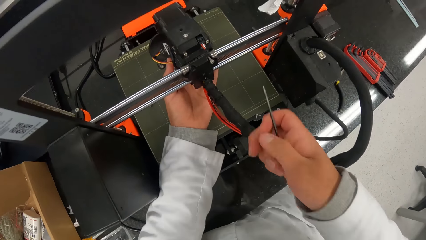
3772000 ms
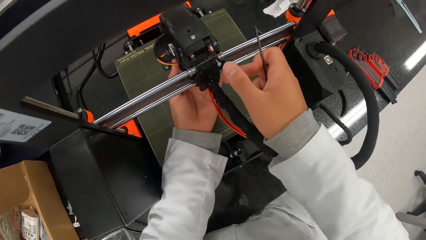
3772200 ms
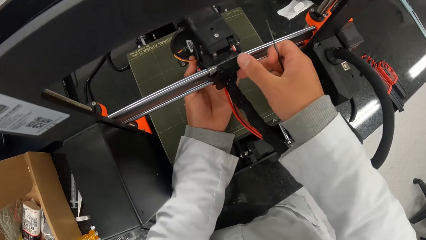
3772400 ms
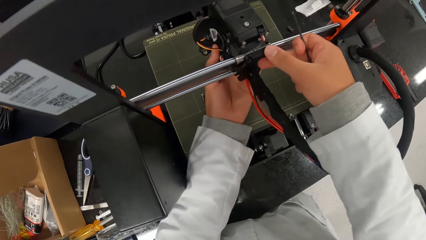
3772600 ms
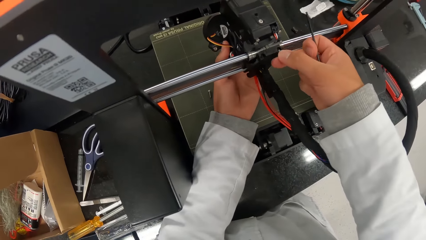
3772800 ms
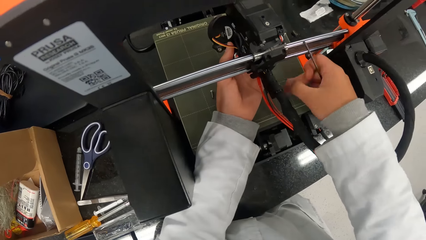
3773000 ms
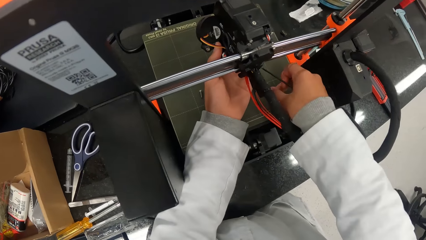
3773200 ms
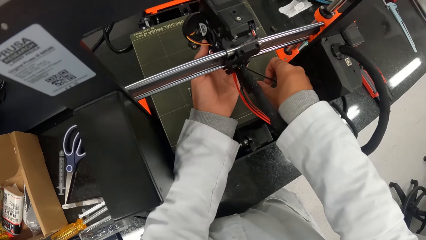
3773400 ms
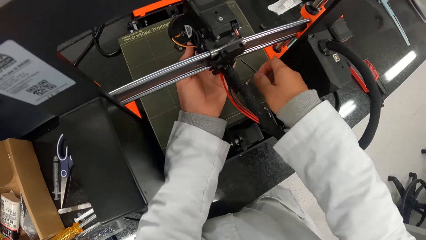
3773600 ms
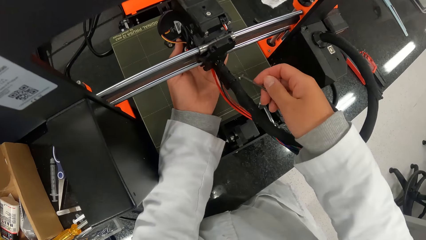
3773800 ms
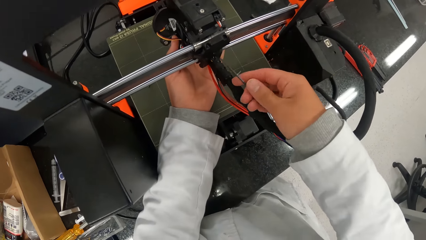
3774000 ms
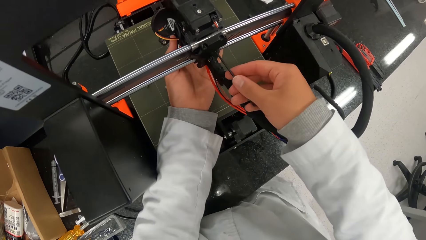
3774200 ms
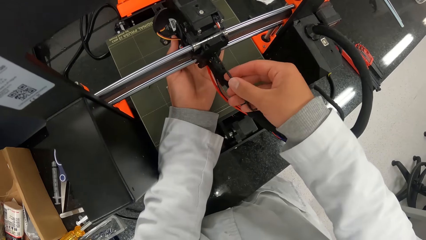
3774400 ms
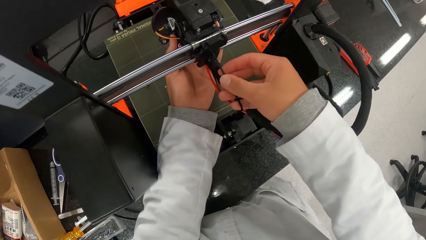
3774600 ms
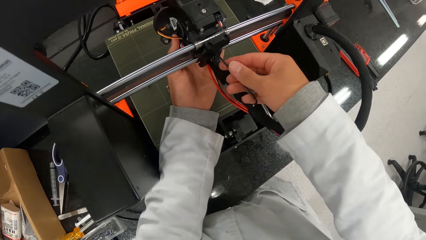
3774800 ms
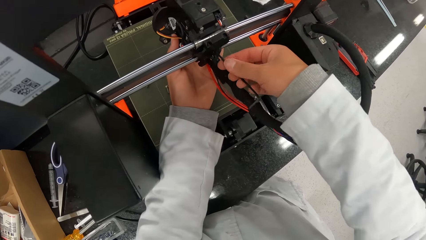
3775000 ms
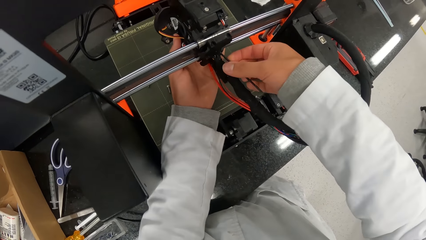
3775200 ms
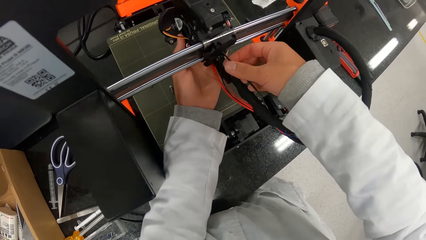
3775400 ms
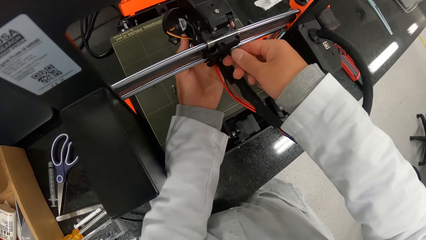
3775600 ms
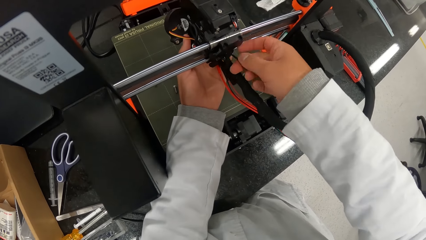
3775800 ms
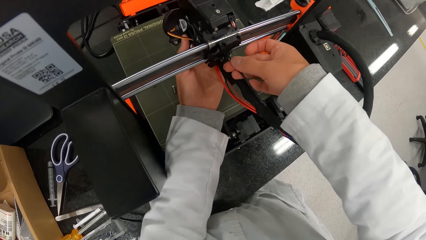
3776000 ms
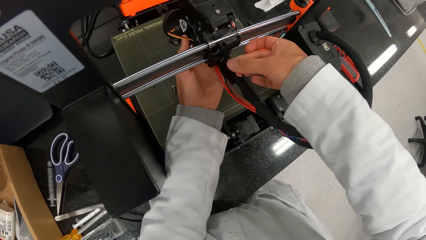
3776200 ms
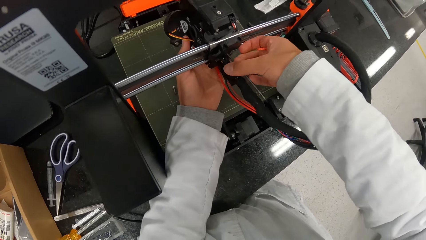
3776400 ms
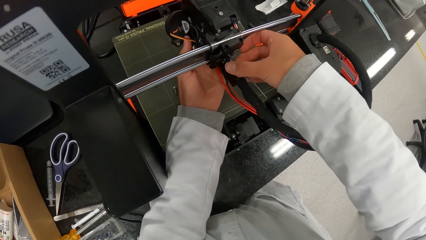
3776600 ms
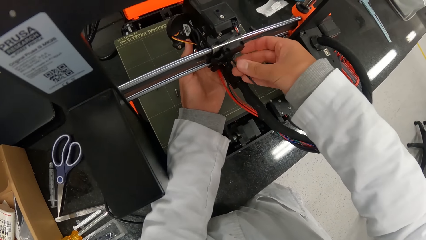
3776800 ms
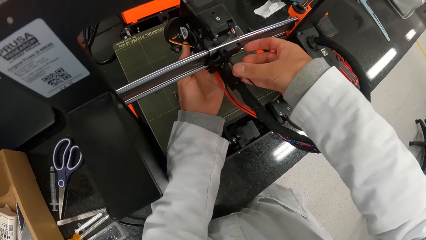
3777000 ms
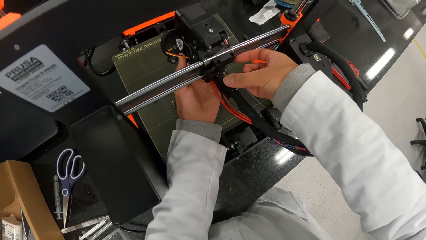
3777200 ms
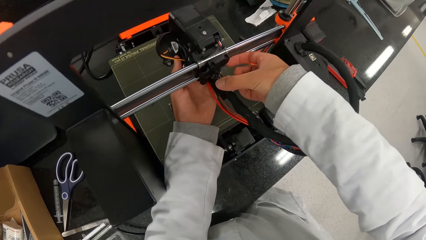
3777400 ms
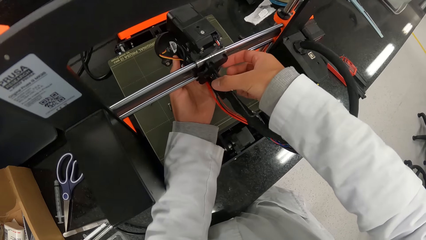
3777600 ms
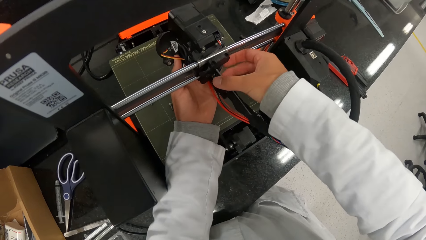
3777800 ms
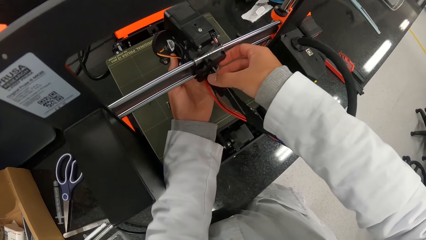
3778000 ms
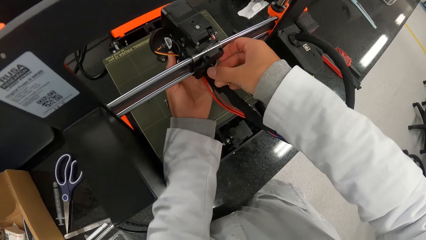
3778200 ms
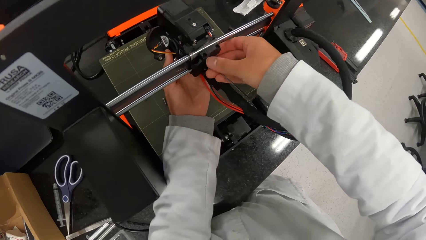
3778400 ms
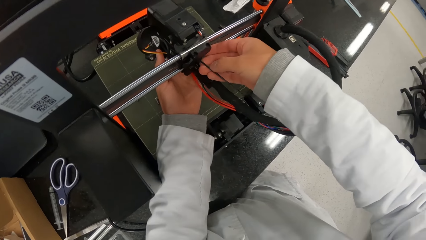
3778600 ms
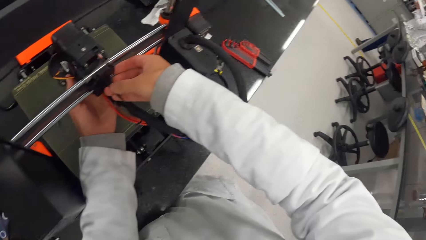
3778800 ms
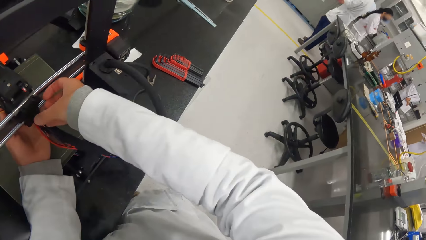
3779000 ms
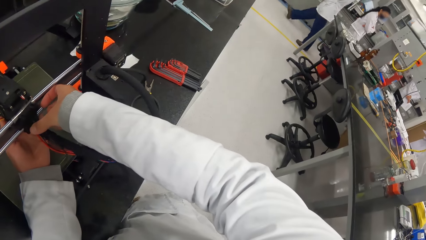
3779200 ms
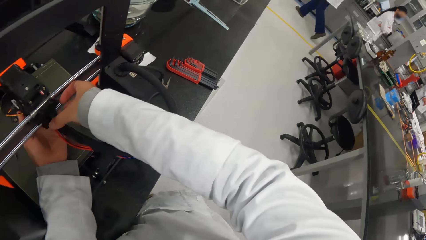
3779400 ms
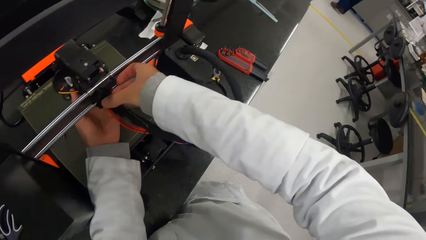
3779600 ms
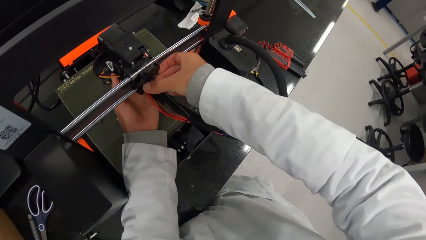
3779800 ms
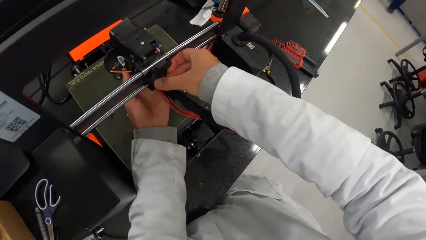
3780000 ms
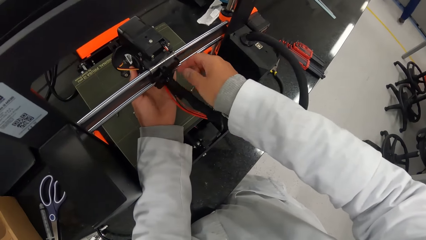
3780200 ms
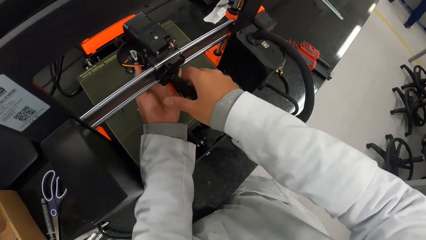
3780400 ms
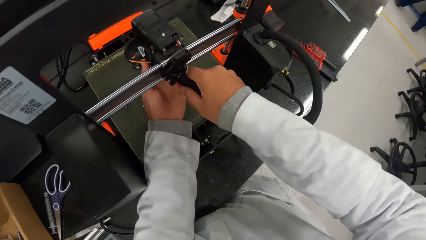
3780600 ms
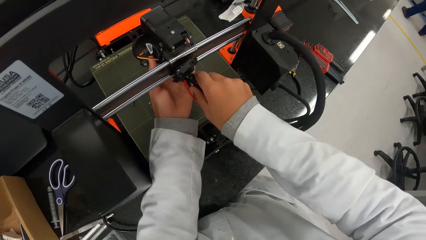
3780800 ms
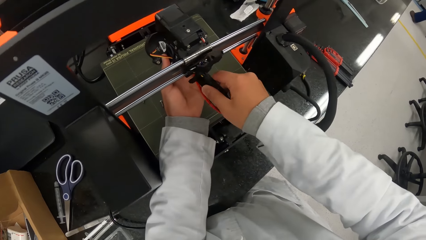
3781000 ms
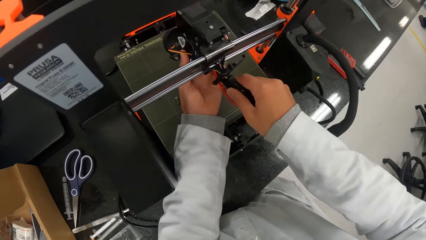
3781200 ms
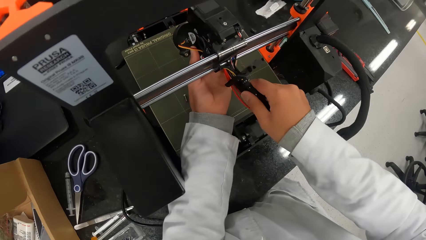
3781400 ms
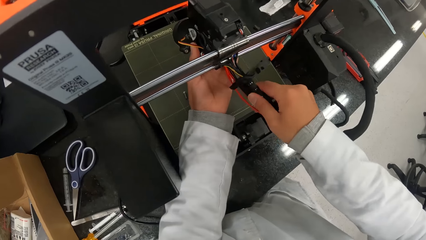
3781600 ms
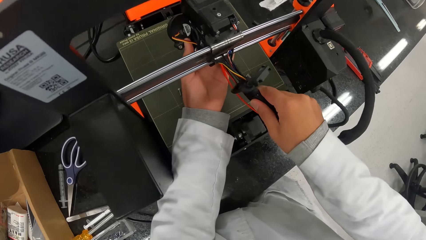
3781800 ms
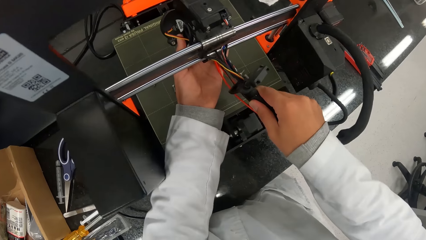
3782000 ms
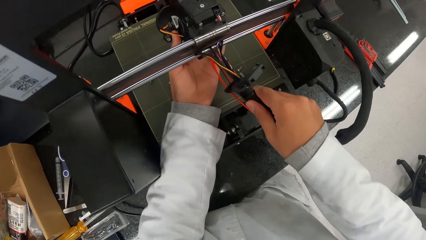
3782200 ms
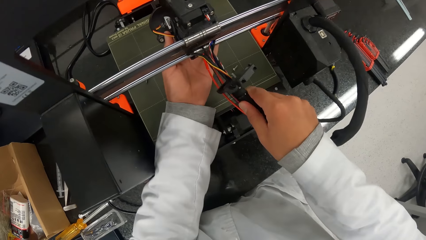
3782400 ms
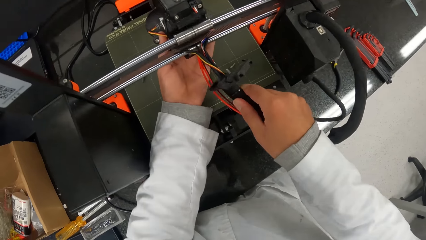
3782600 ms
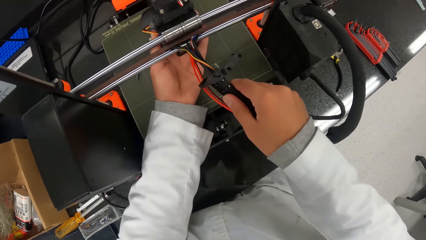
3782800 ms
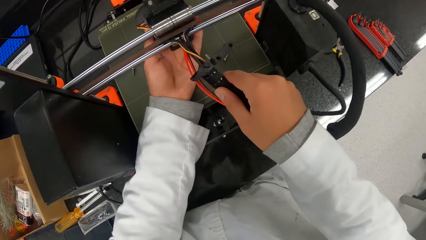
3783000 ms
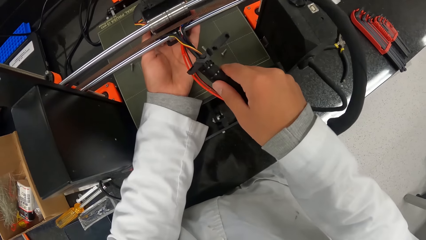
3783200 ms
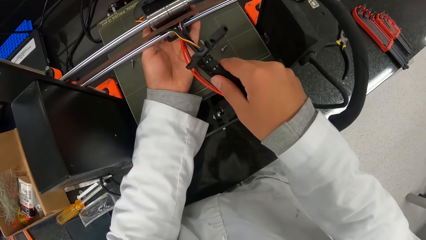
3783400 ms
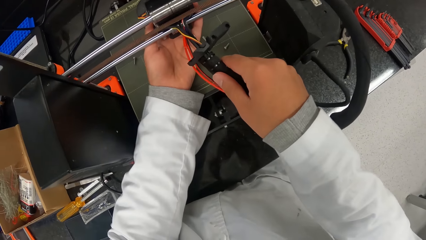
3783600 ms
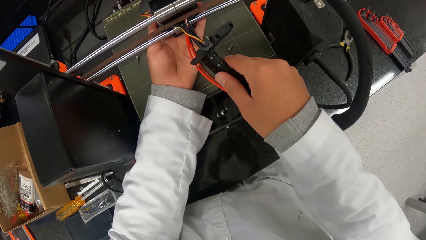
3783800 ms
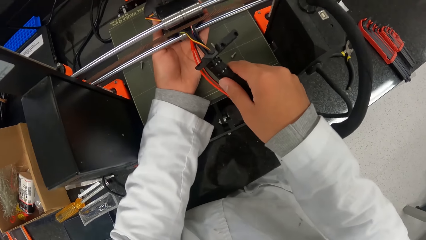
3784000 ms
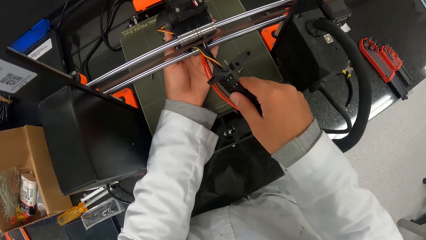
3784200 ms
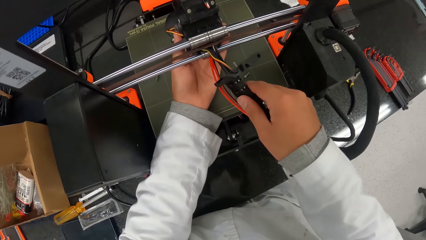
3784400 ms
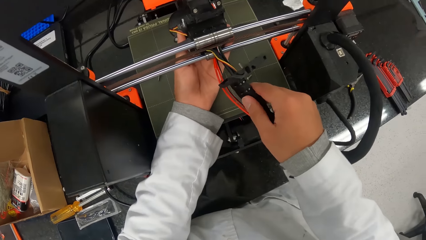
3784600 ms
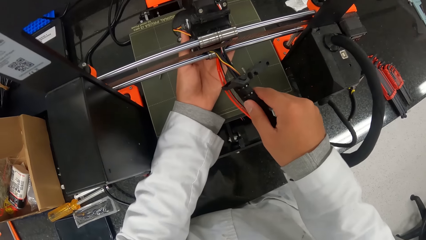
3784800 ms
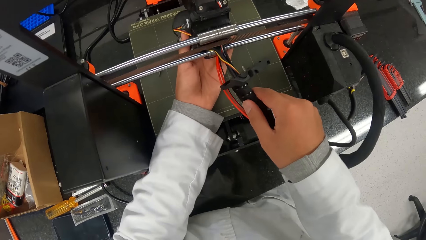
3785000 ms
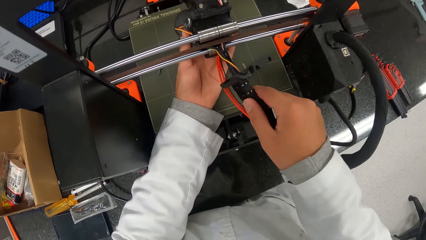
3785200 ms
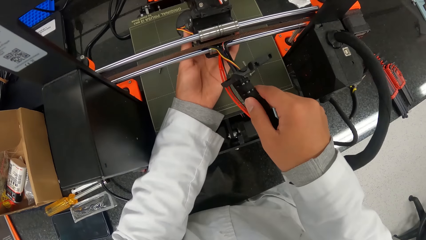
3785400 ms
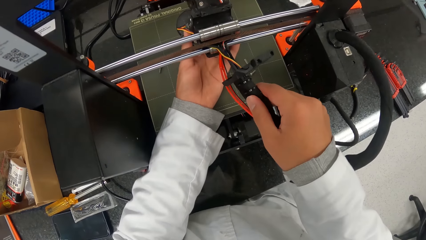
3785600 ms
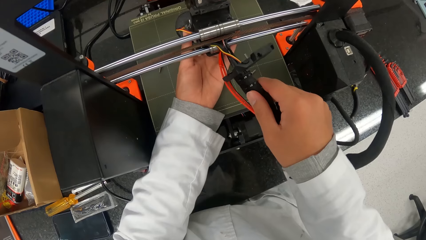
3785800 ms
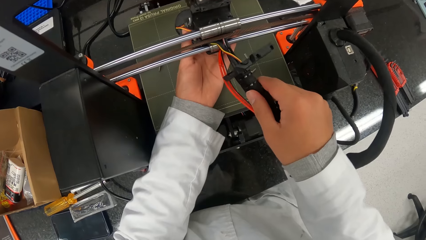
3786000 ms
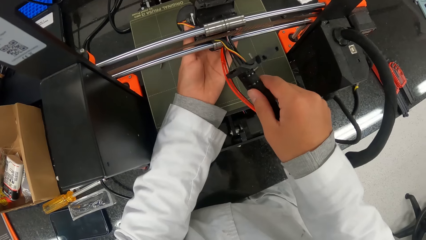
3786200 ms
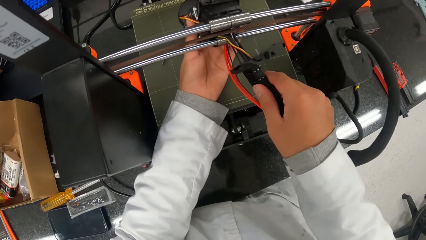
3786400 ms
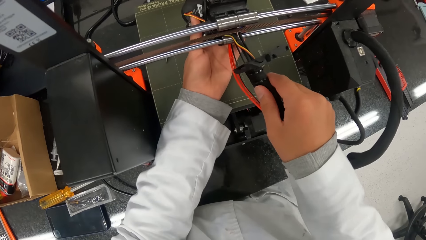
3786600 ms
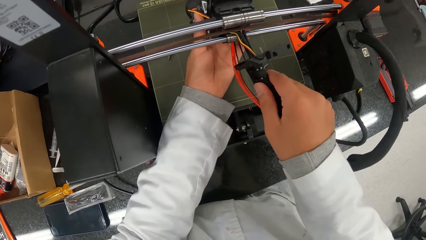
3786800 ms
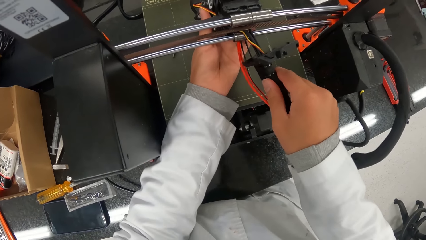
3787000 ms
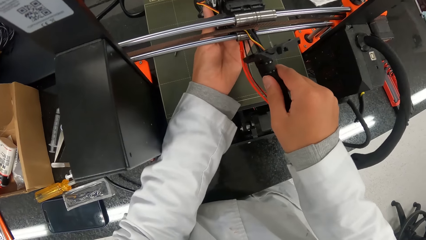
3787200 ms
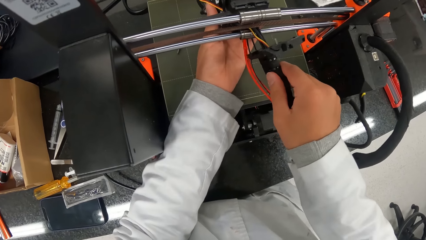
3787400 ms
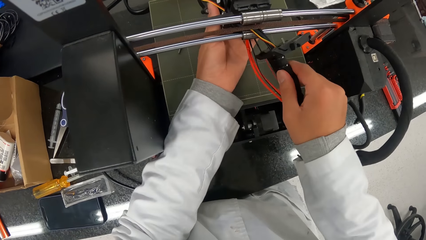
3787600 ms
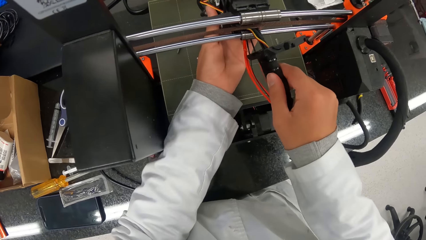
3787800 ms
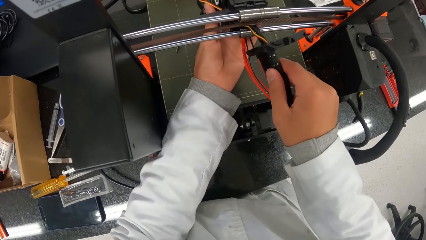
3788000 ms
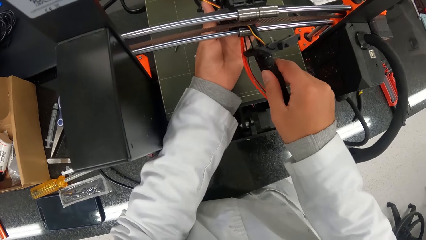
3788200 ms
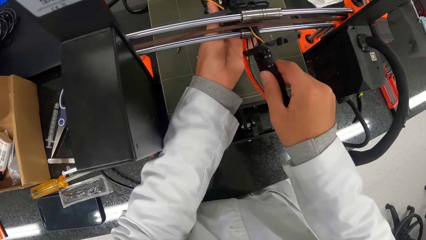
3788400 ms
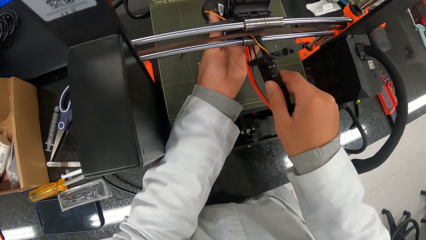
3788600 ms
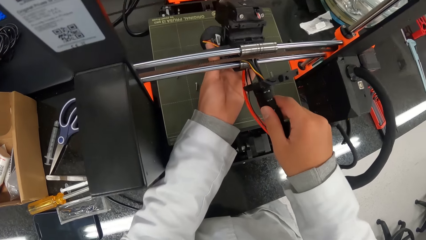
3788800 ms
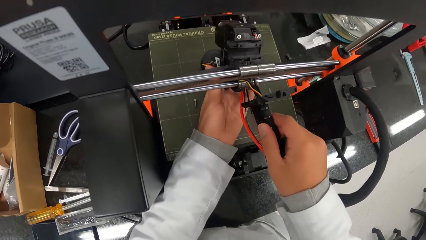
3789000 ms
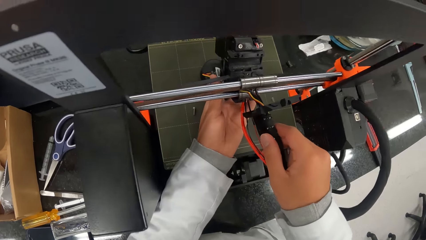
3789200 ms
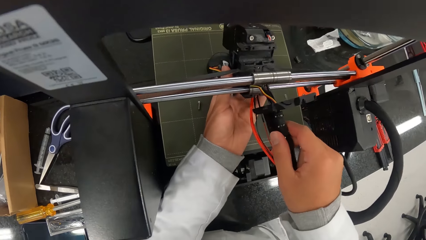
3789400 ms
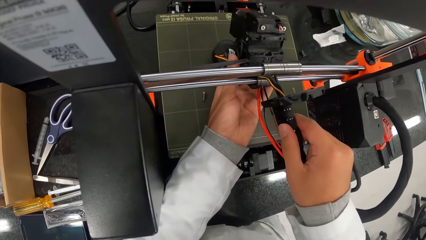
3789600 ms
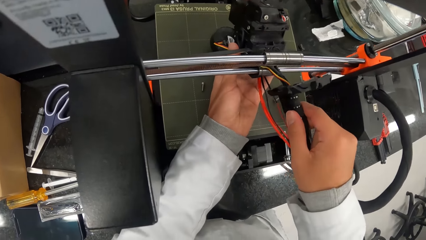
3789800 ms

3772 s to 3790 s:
The camera wearer pulls out the screw in the hotend assembly with his right hand. He touches the machine. He drops the screw in his right hand on the printer bed. He inserts the screw on the machine. He dislodges the screw on the hotend assembly with the allen key in his right hand. He screws the machine. He pulls the black cable with his right hand. He adjusts the wire.
